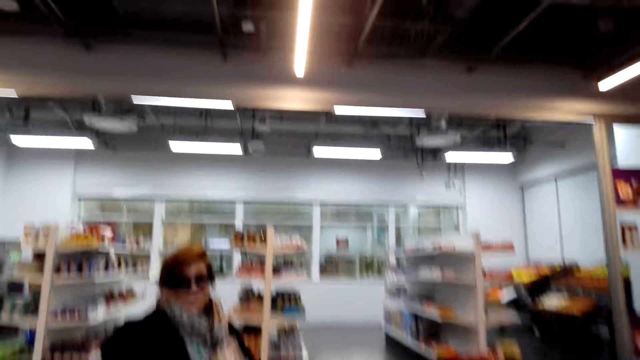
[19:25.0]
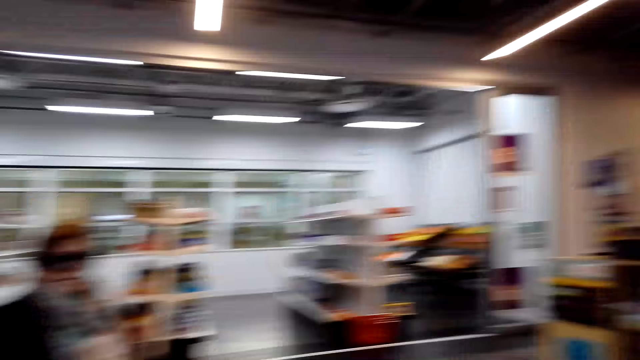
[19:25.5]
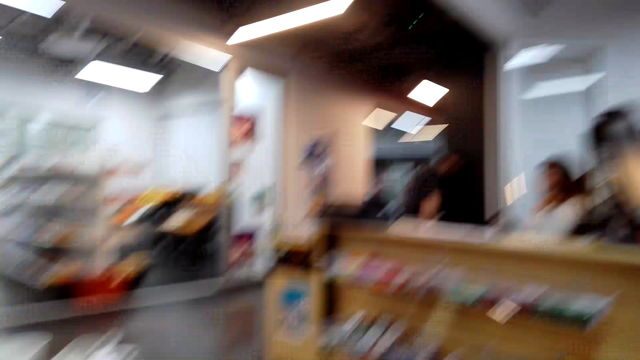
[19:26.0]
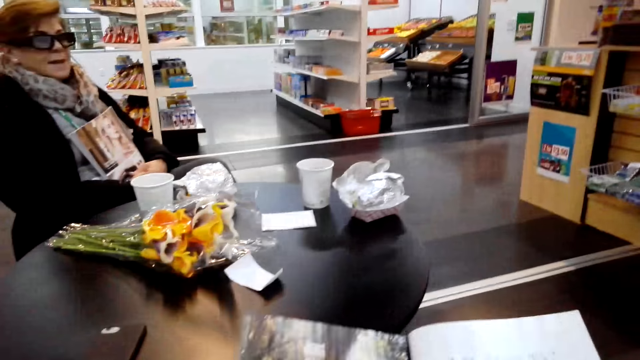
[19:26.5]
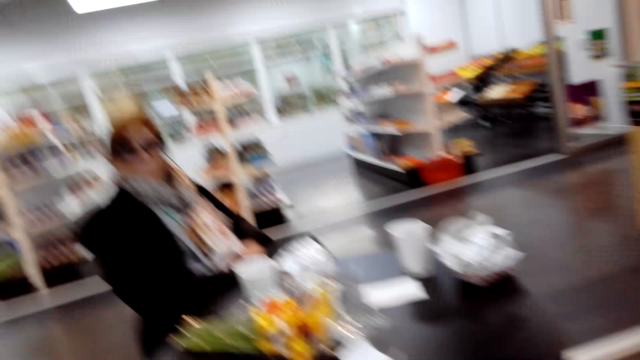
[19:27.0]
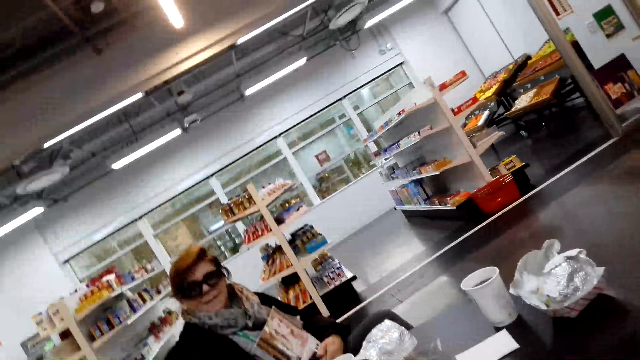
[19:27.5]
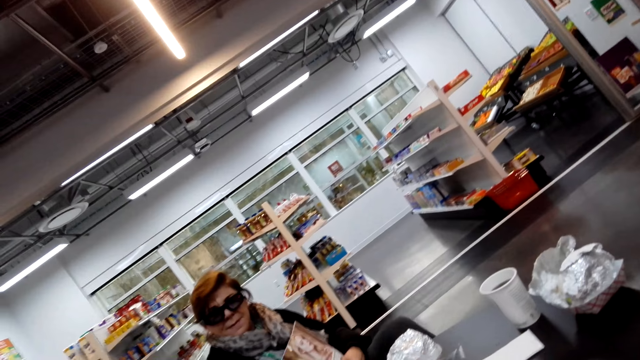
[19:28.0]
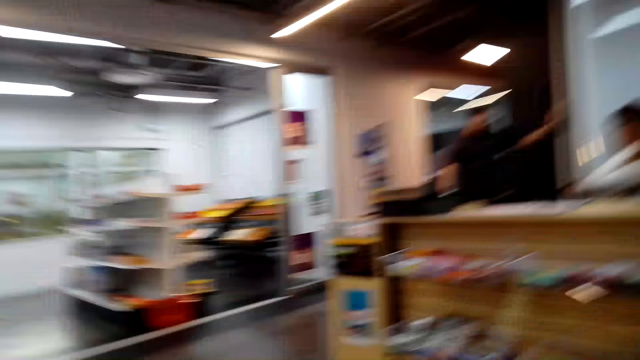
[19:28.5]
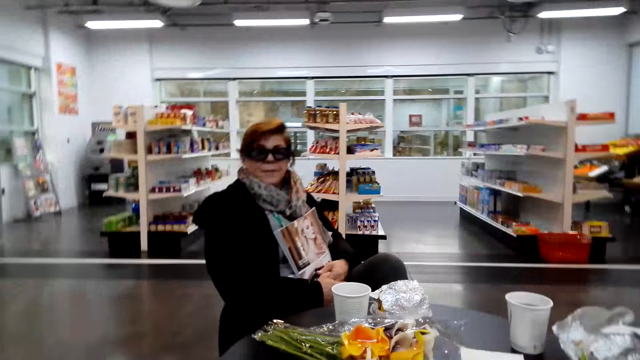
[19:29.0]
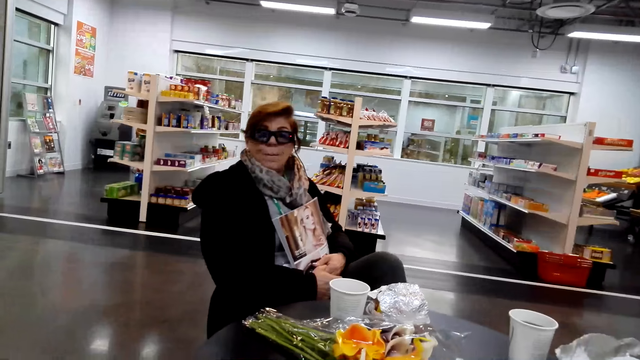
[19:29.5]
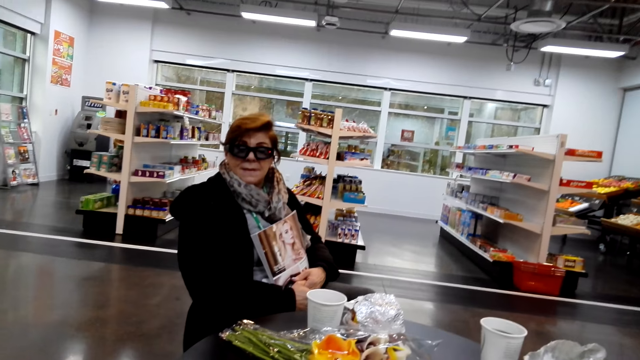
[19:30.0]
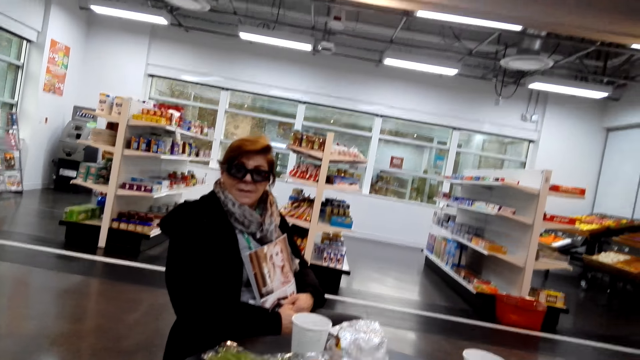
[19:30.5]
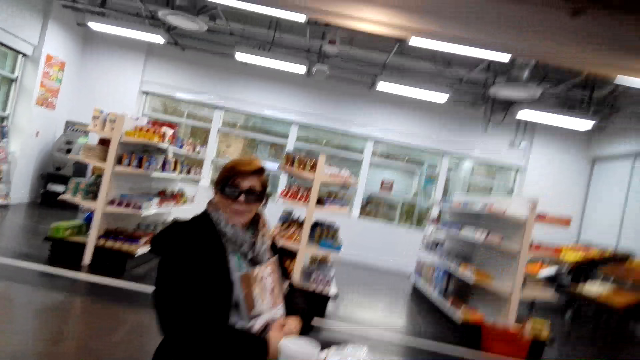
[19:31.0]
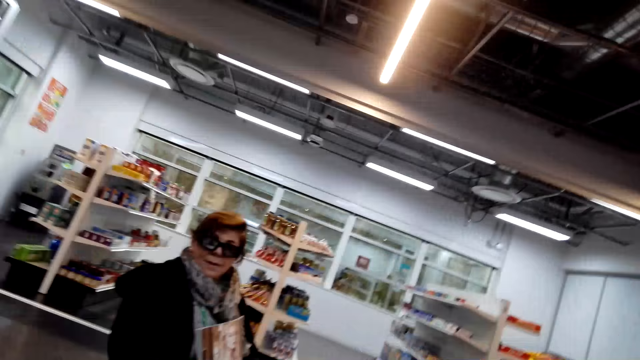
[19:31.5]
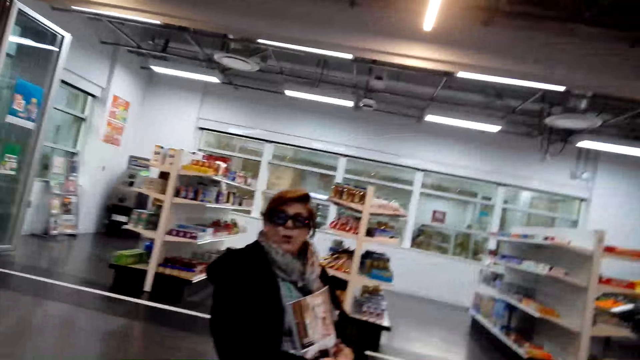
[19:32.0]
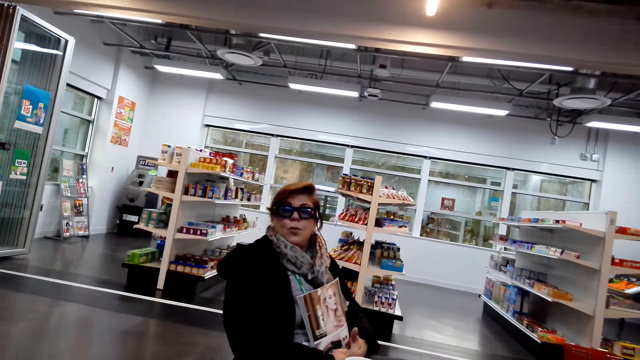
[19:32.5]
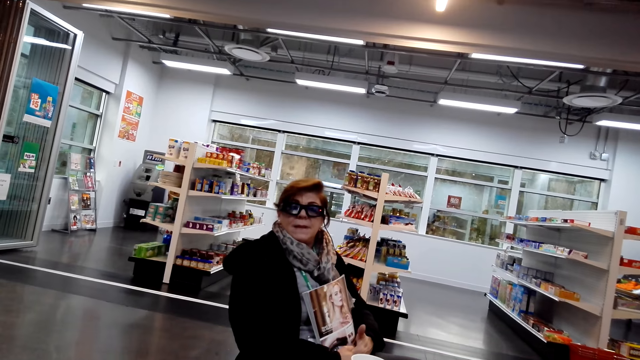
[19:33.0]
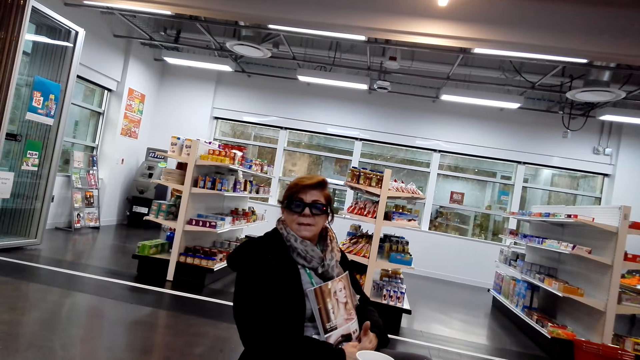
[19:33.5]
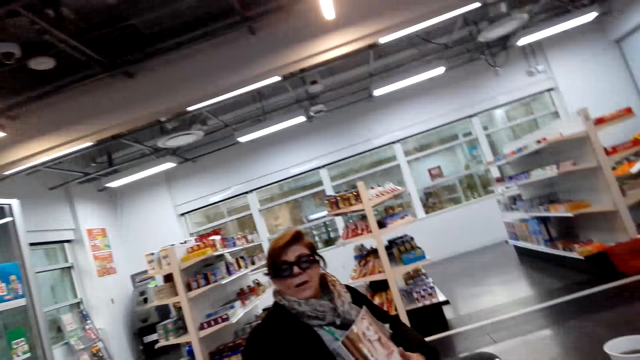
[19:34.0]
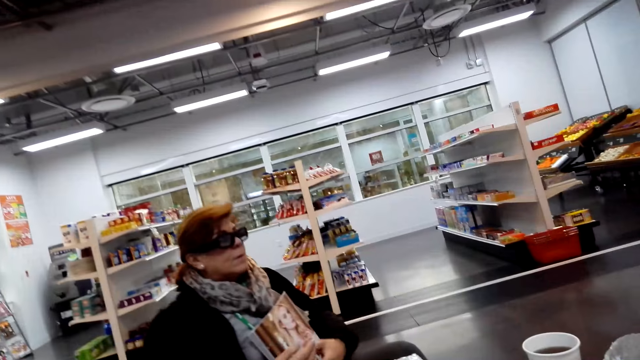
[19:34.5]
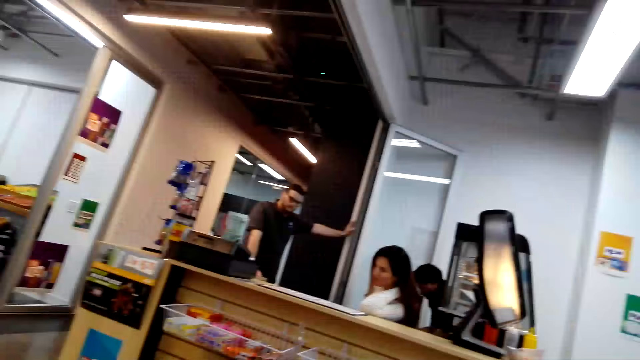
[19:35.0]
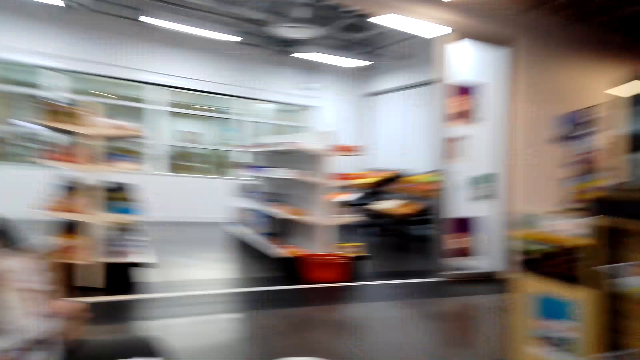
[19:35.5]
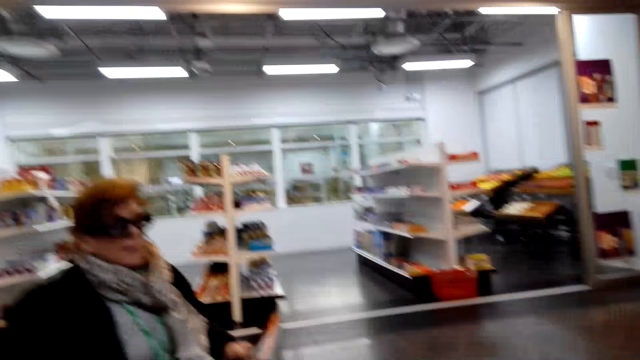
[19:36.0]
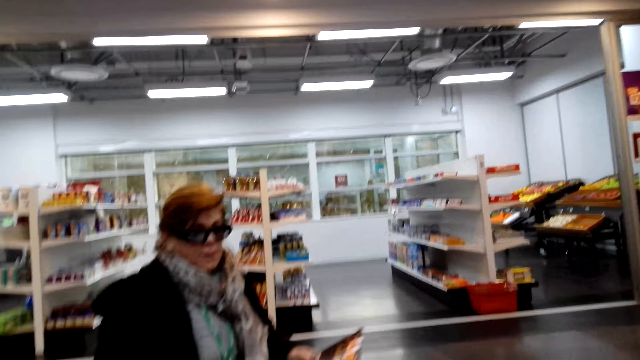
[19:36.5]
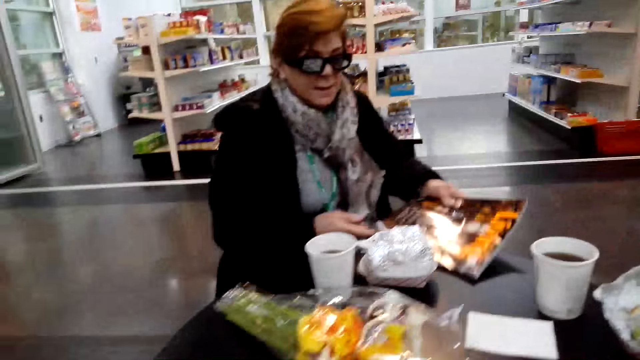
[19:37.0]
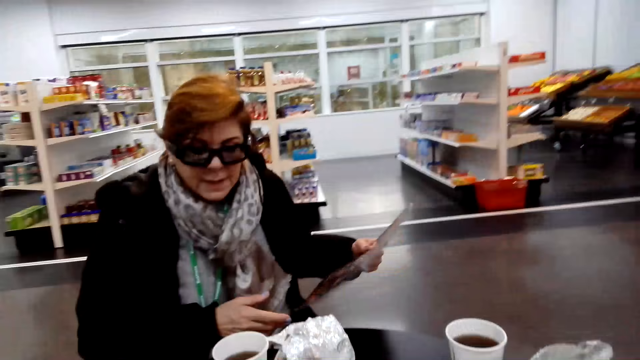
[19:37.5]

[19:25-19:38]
A lady talks with the camera wearer. The camera wearer looks around.

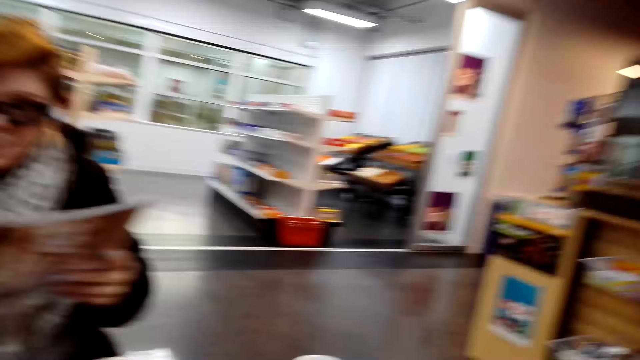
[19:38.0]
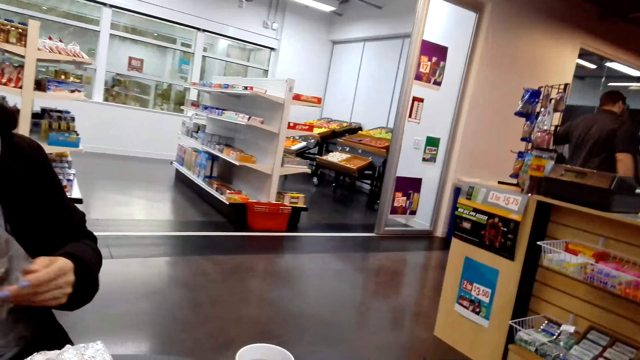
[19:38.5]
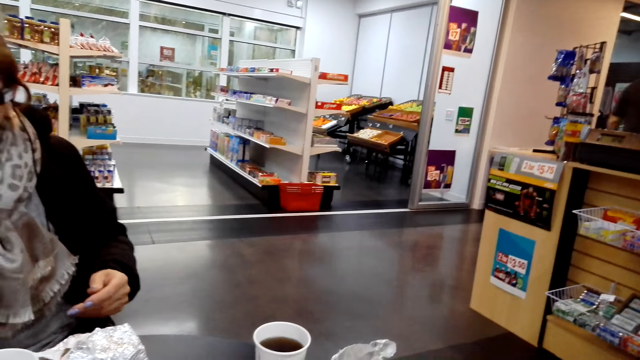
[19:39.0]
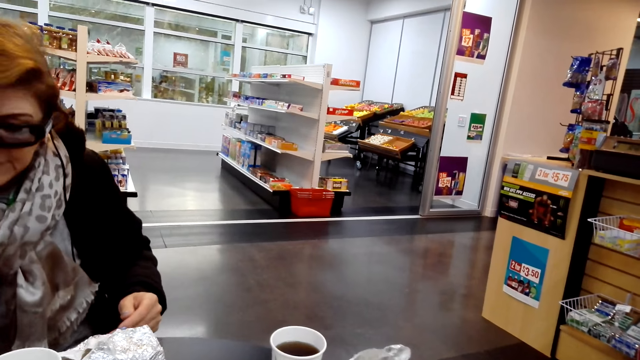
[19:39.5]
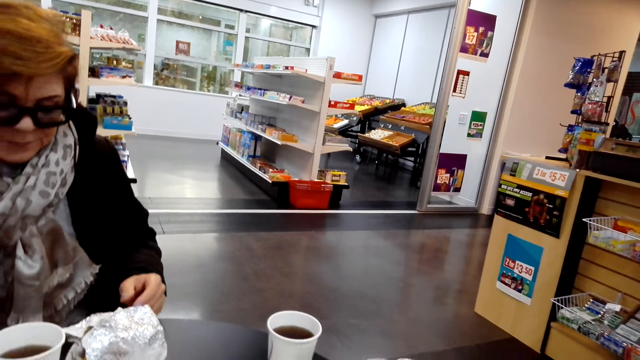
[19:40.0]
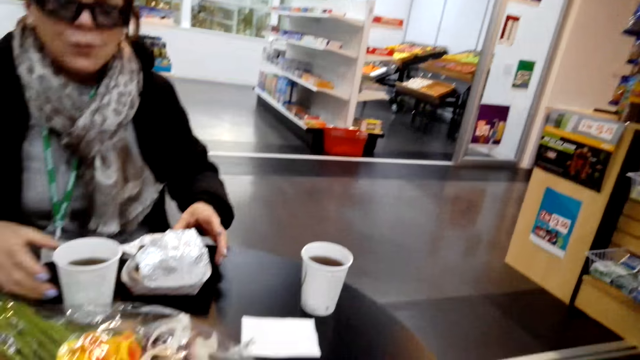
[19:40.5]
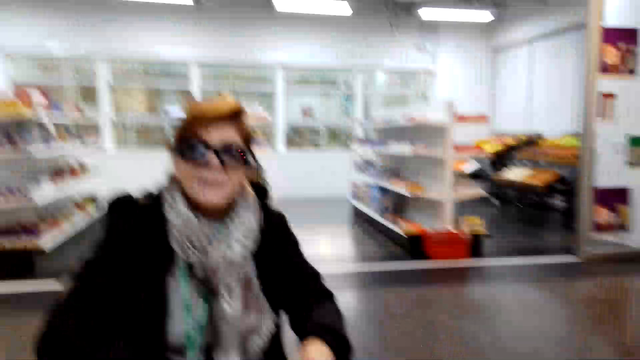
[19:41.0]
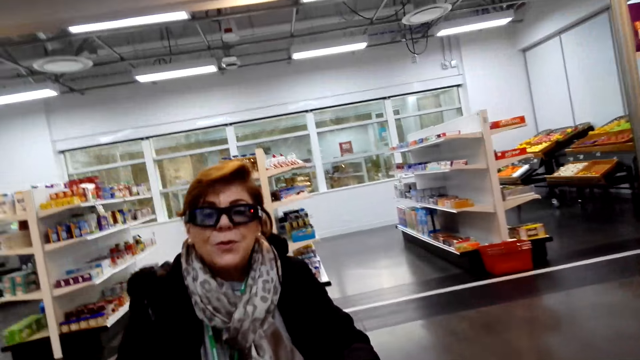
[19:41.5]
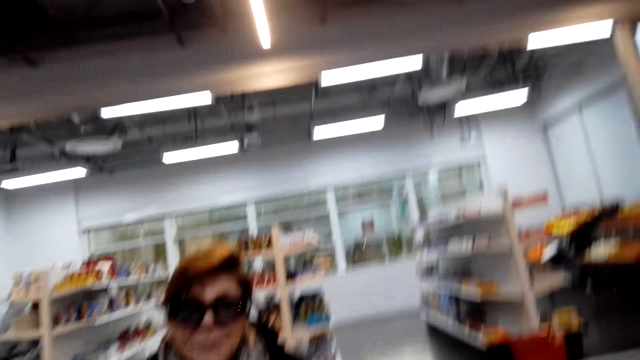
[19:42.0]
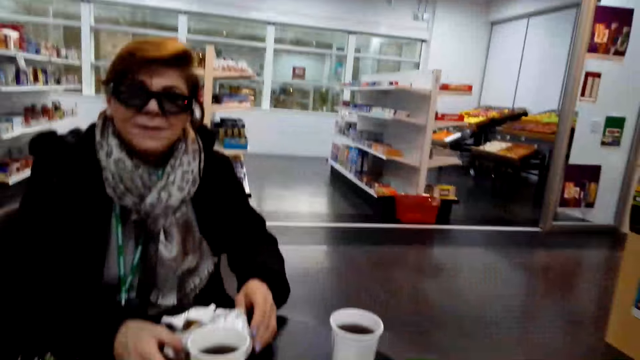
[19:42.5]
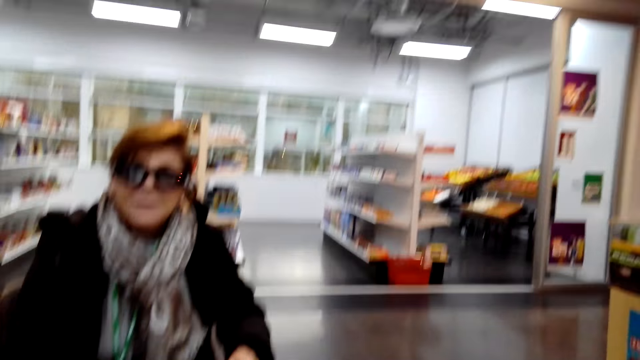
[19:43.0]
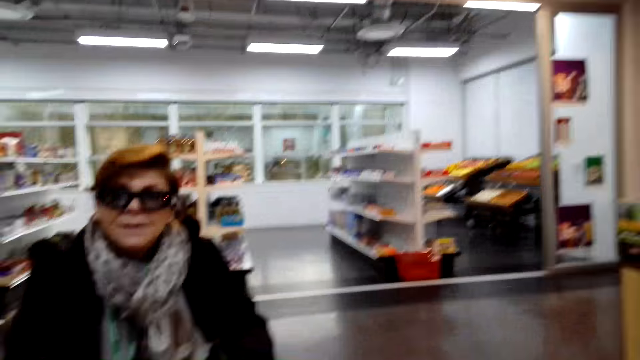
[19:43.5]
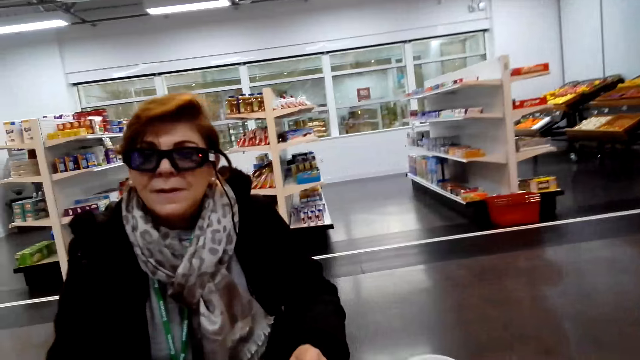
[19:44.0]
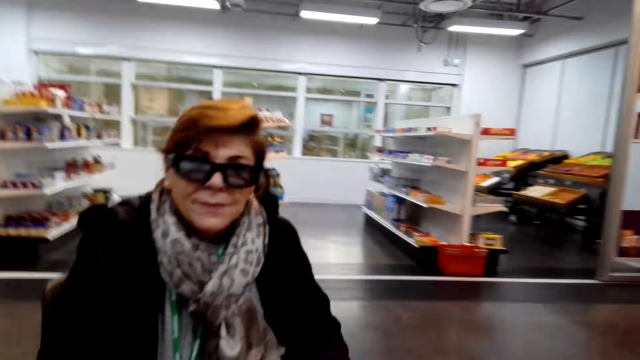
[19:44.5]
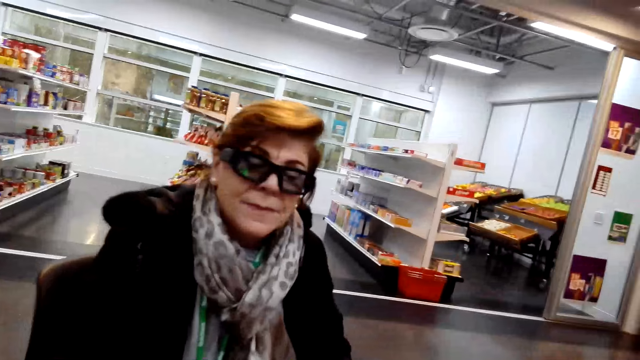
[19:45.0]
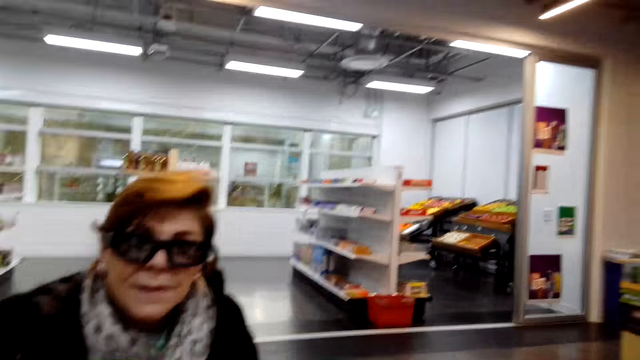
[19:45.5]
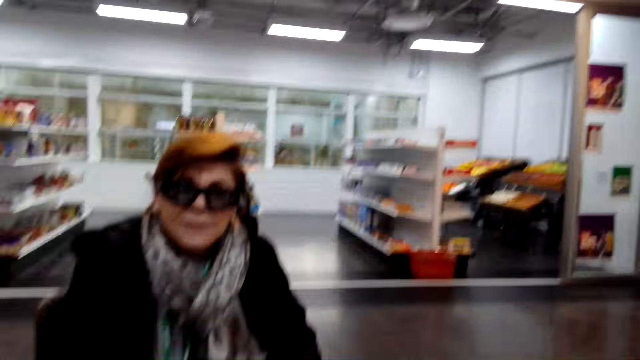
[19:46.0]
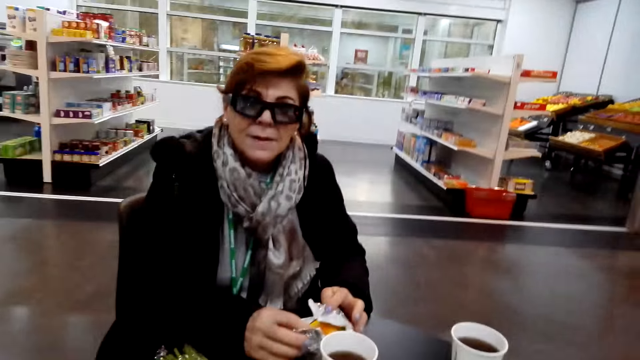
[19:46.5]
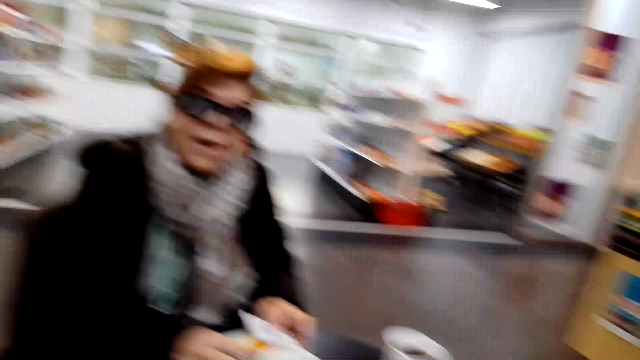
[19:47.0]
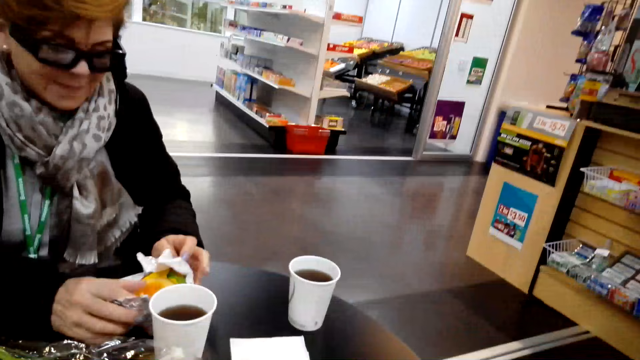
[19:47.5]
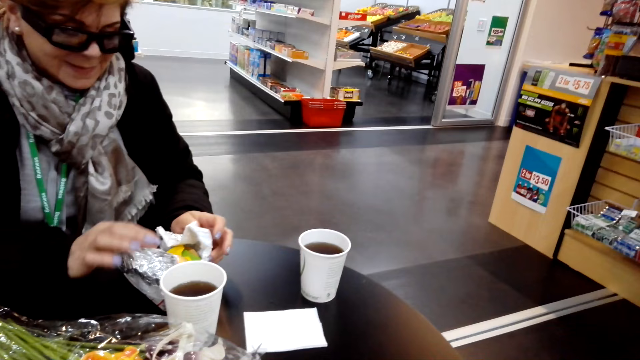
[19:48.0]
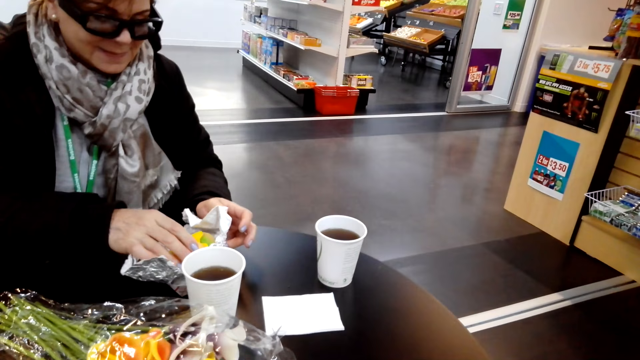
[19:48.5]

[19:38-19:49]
The camera wearer looks around. They look around again. A lady talks with the camera wearer. The lady opens foil.
